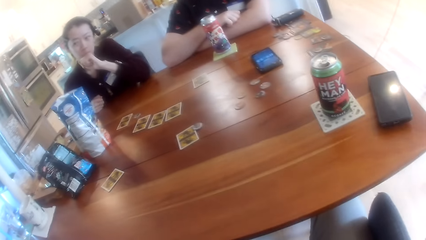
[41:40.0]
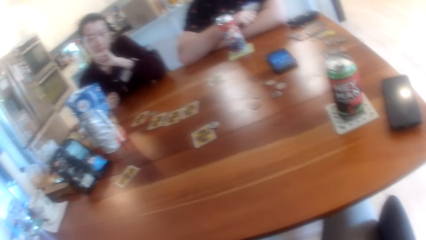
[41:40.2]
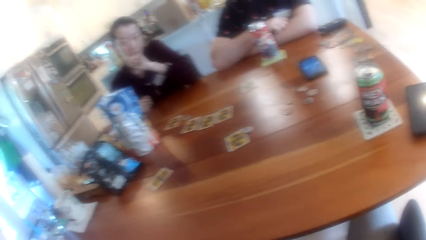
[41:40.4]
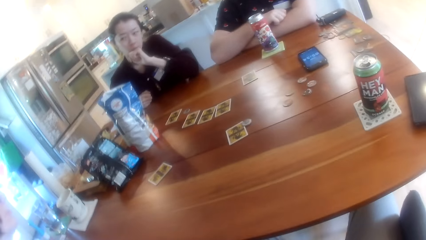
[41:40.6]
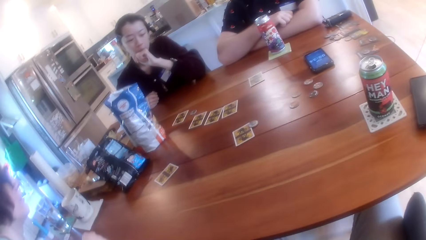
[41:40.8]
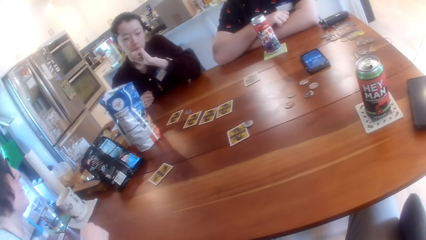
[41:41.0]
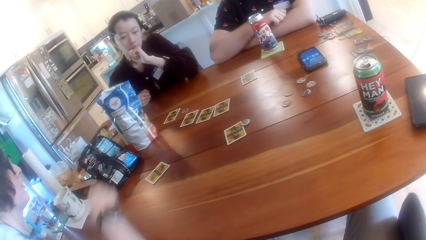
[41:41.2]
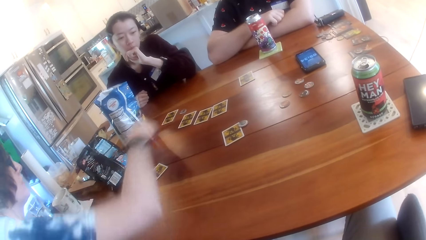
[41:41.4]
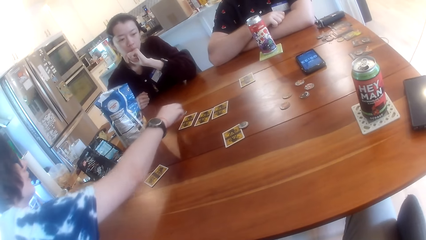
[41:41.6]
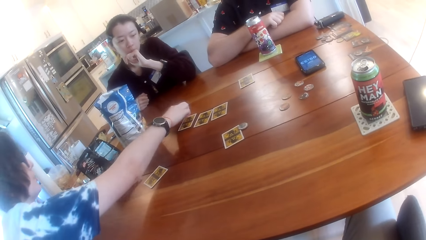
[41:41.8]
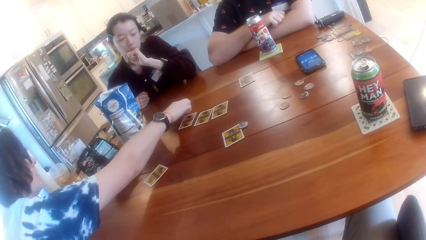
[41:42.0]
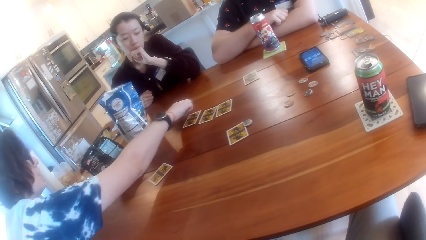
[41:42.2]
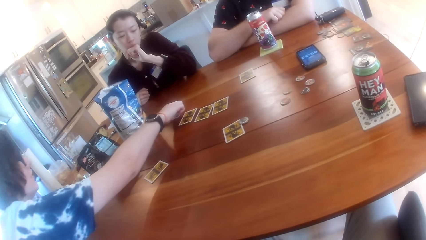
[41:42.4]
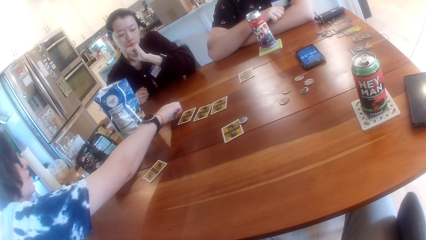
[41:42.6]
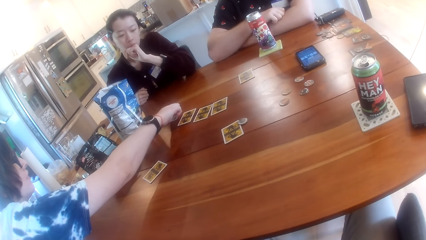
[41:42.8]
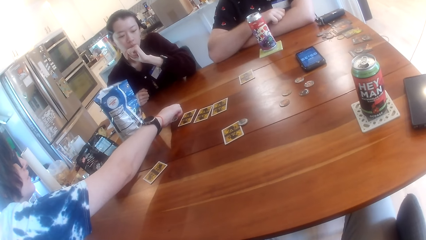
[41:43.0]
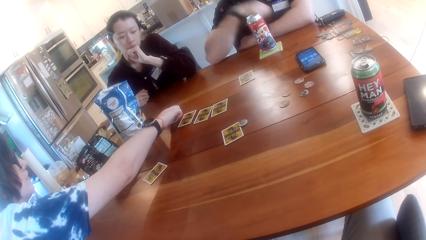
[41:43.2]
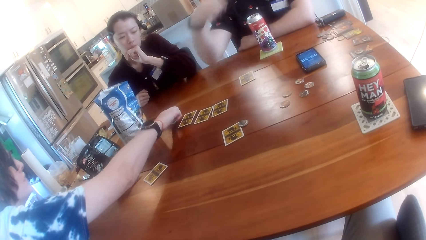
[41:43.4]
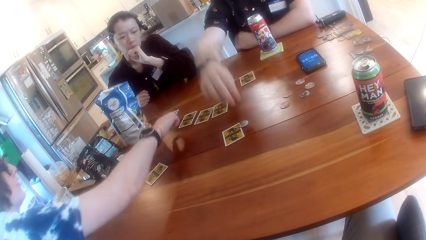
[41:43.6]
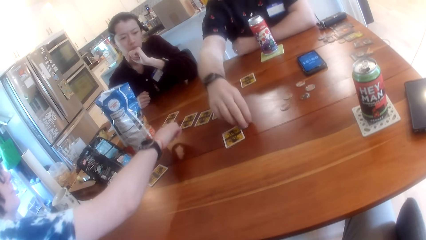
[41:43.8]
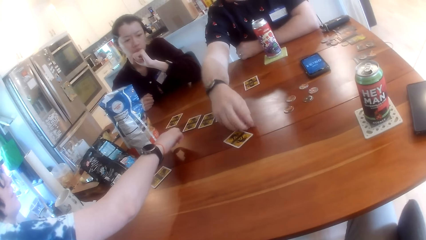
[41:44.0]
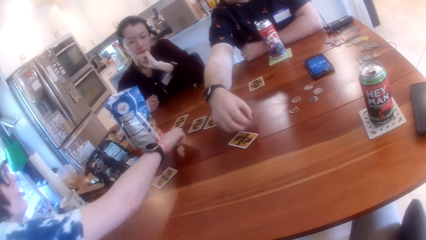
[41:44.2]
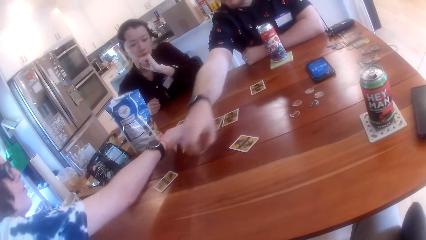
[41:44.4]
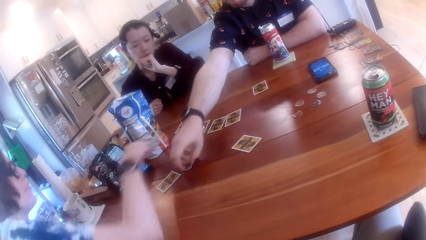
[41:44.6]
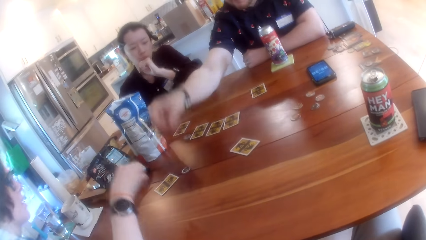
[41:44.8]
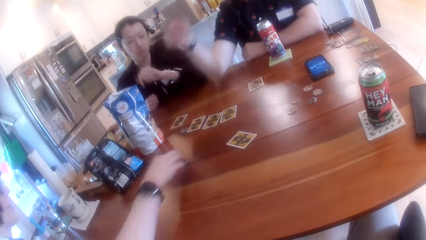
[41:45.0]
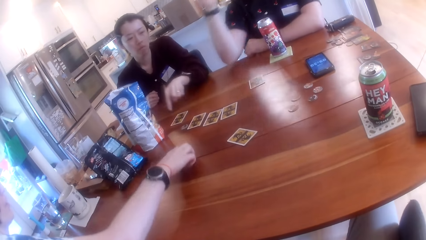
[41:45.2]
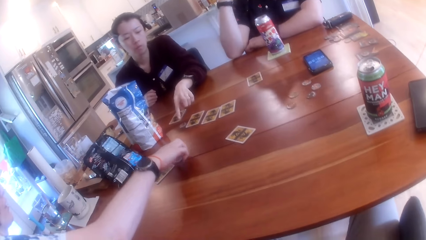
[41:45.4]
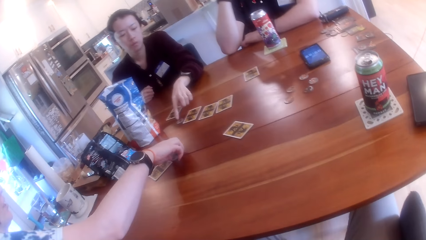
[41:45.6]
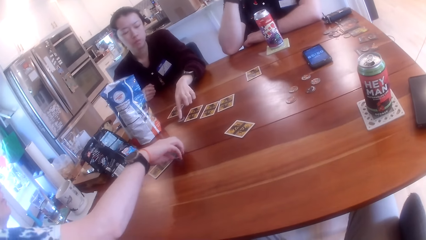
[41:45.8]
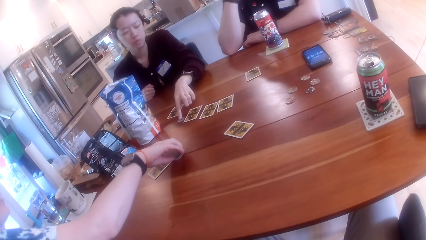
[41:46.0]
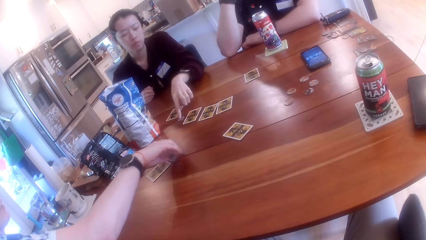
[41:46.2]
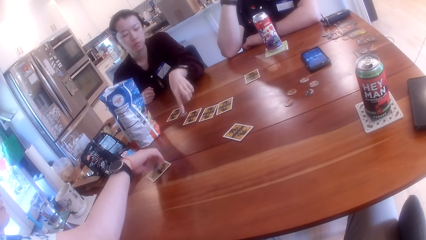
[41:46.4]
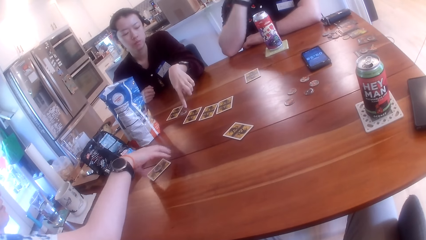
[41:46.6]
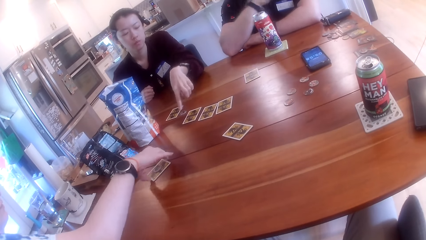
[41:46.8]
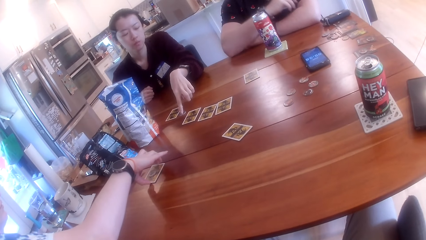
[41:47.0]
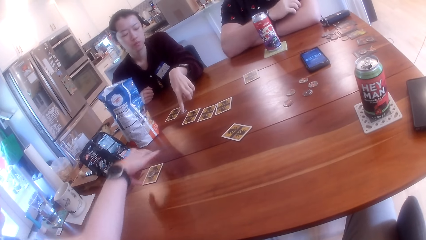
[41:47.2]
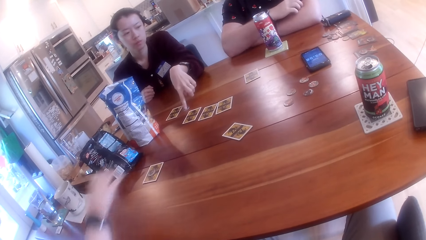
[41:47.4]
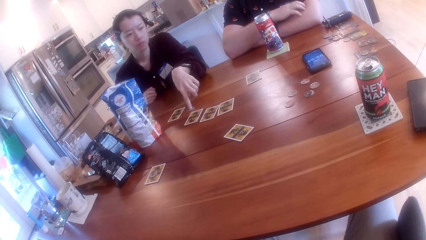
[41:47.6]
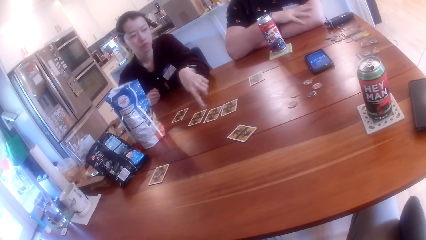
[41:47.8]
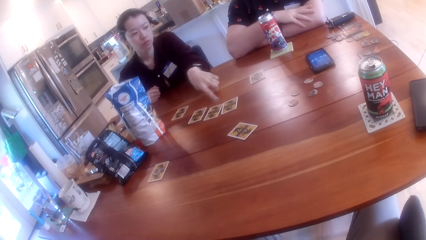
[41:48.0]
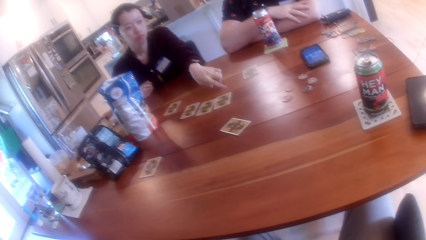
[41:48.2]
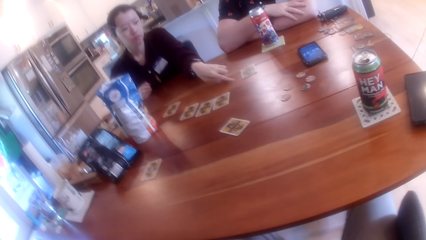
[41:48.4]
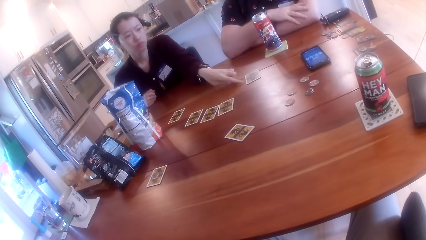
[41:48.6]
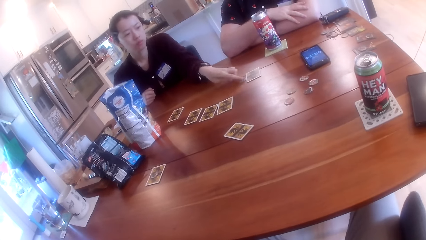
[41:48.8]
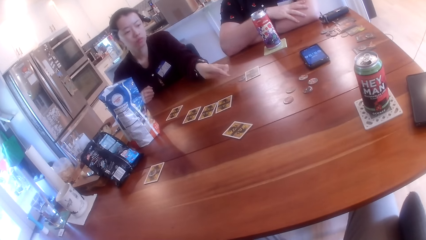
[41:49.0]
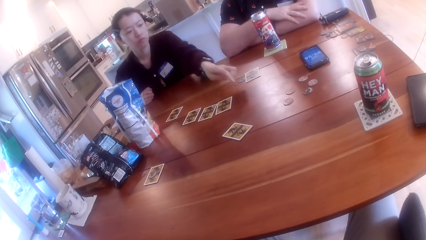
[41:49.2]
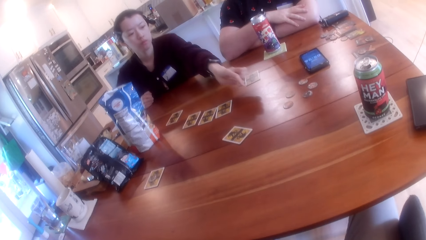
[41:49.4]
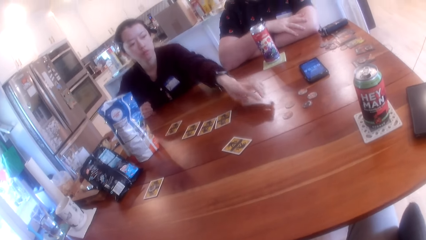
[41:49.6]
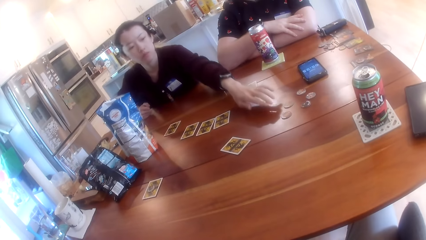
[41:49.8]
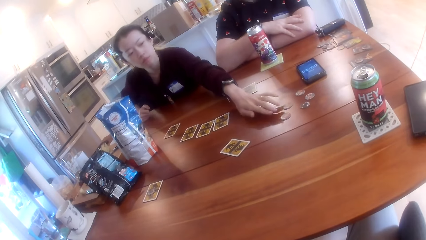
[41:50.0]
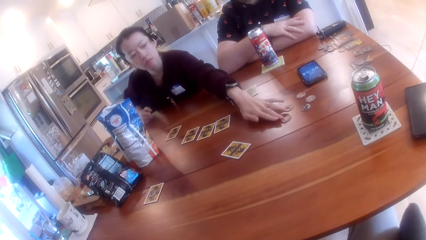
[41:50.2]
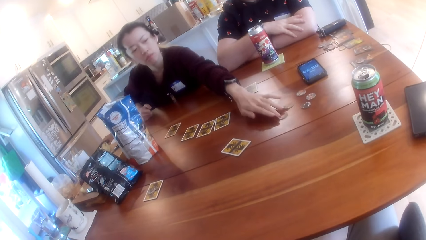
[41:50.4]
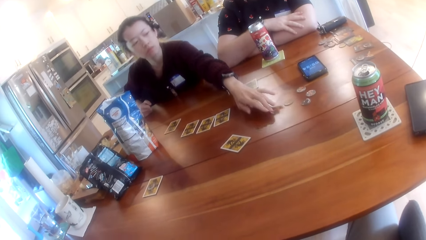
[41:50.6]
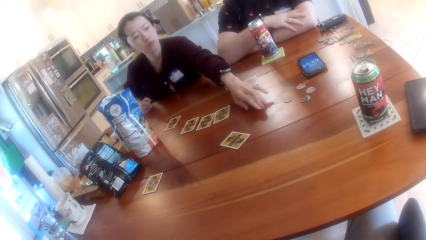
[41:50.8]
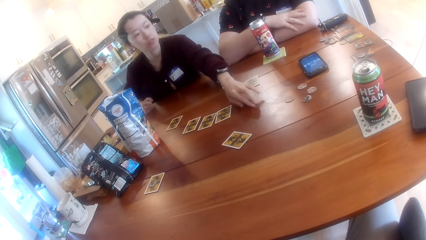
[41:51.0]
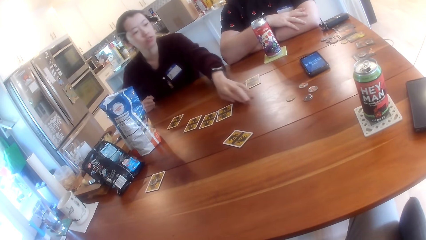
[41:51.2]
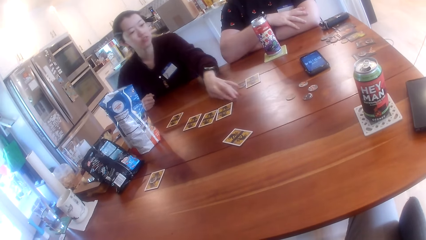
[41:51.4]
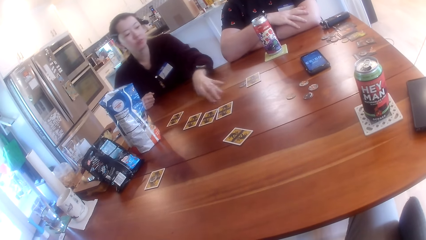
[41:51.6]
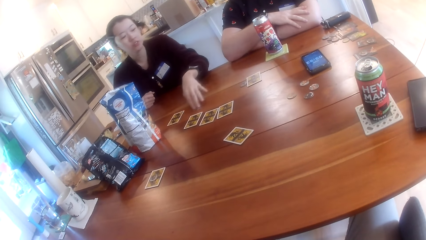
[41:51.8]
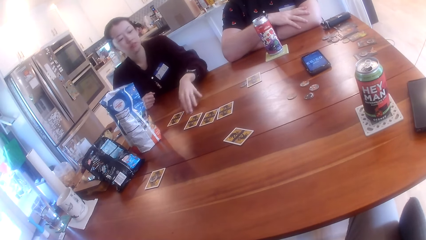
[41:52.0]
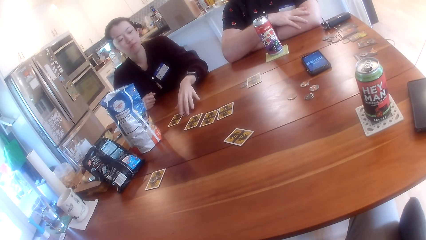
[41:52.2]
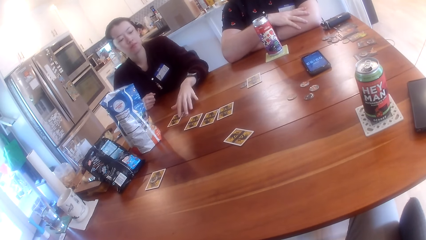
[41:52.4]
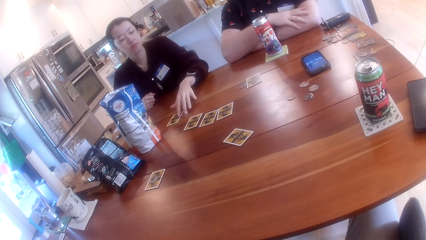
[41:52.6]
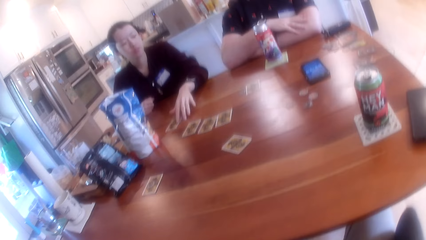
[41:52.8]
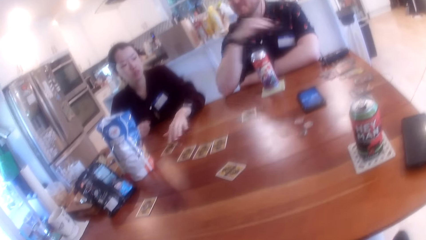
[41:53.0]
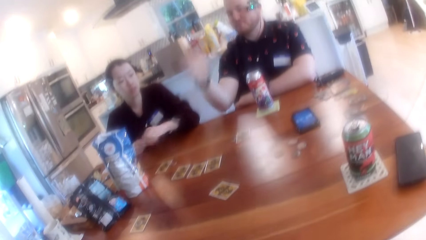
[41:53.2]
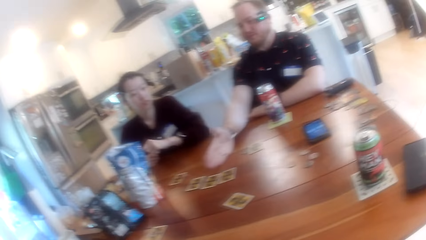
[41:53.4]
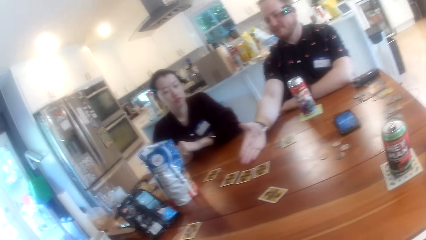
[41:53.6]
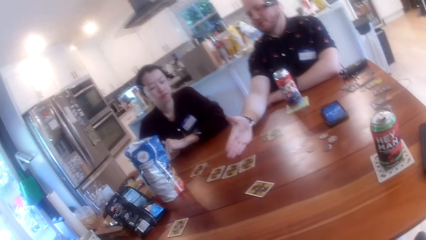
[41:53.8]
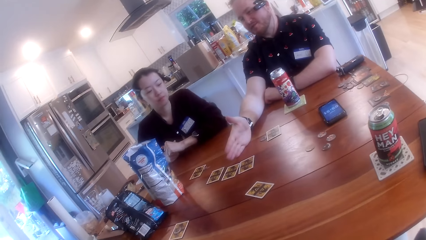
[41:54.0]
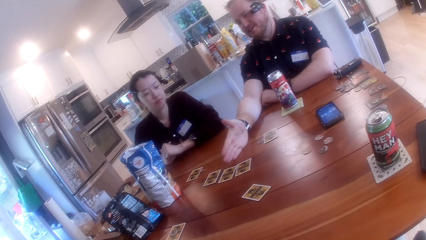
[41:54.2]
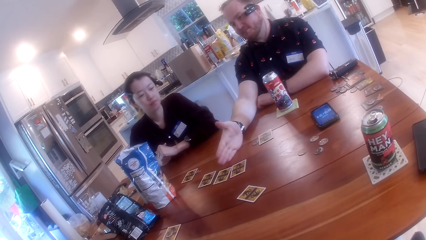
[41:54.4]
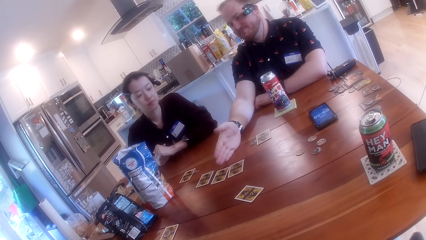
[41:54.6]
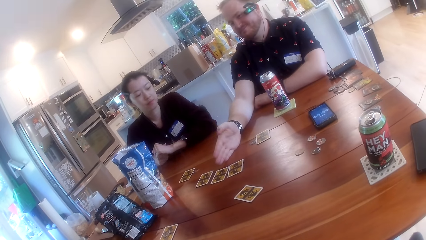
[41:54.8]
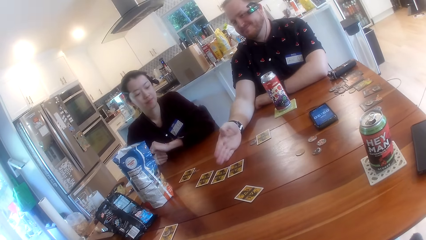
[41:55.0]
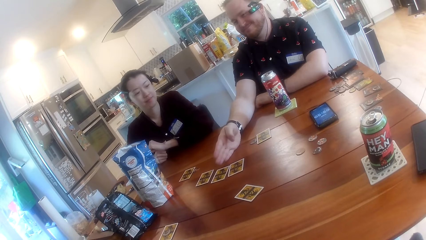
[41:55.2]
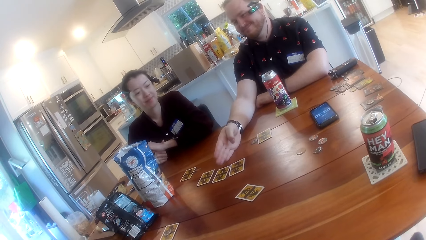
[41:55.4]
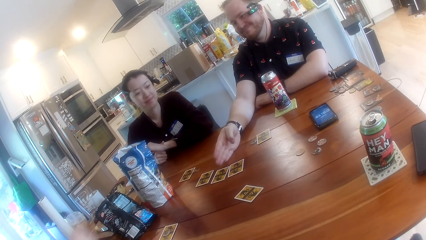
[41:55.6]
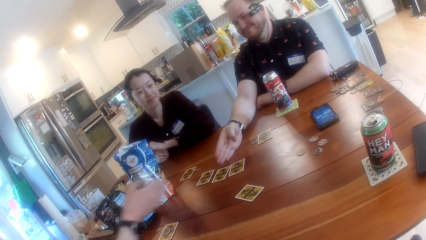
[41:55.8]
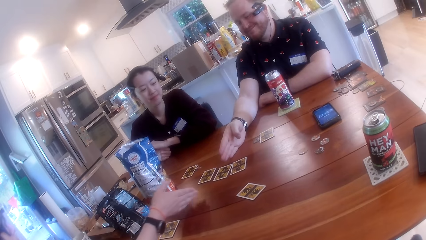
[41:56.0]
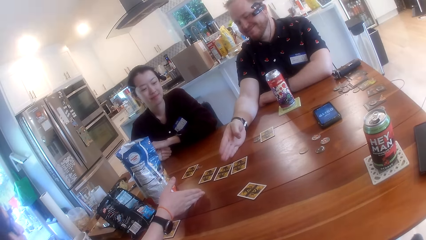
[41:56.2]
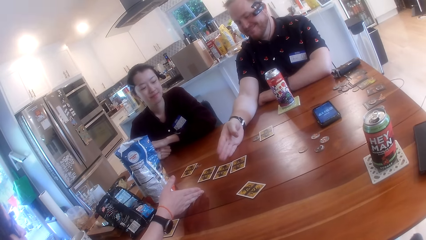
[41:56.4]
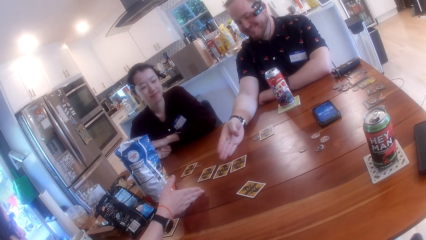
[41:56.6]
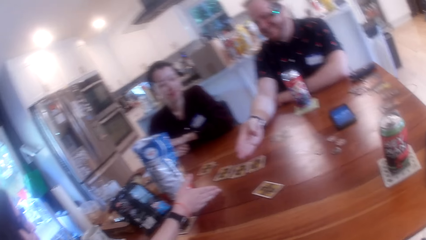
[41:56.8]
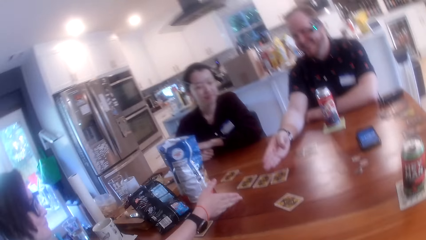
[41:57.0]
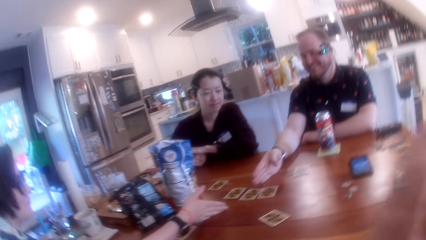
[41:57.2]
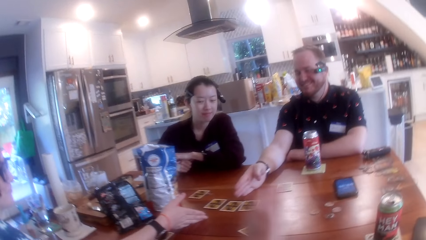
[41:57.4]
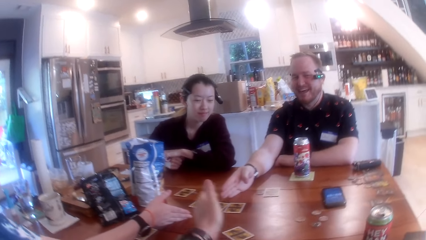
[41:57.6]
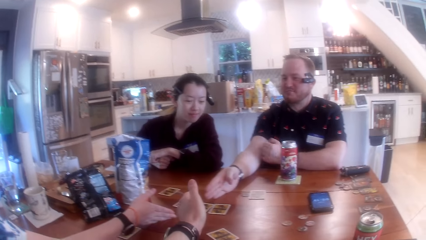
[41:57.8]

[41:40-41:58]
A woman pulls her hand back. Another woman points at a card. The first woman points to the card on the table with her right hand. A man picks up the game chip on the card on the table with his right hand, lifts something, and drops the game chip on the table with his right hand. The first woman picks up the game chip on the table with her right hand and holds something. The other woman moves a game chip on the table with her left hand finger. The first woman drops the game chip on the card on the table with her right hand, adjusts the card on the table slightly with her right hand, and moves her hand slightly. The other woman moves something and pulls the game chip on the table with her left hand finger. The camera wearer interacts with the people at the table. Someone puts something close to the card. The man points at the center of the table with his right hand and slants his hand on the table. The first woman points at the center of the table with her right hand and puts her hand on the table. The camera wearer points at the center of the table with his left hand.
